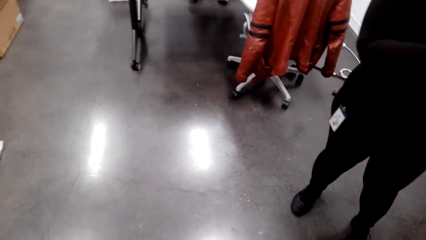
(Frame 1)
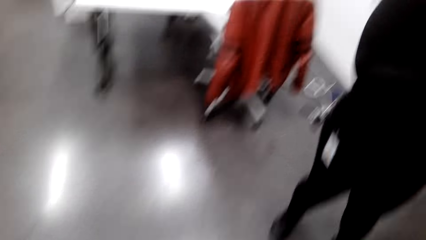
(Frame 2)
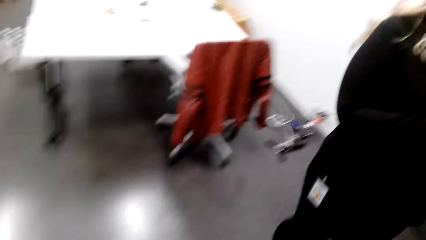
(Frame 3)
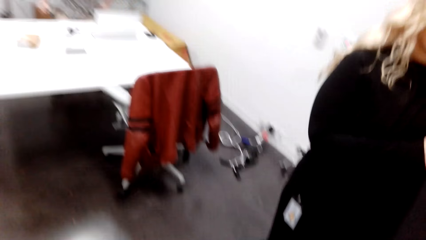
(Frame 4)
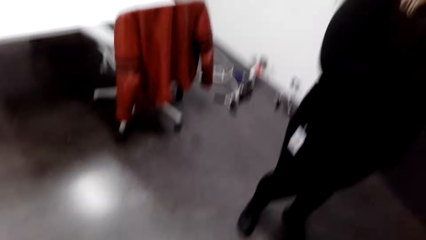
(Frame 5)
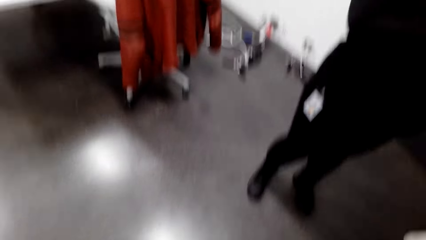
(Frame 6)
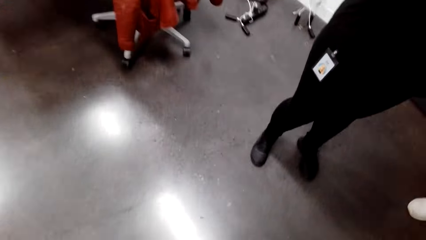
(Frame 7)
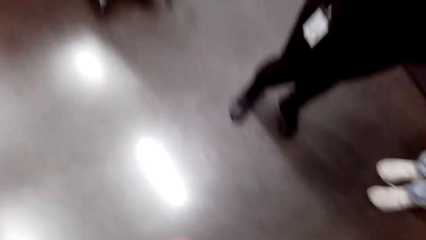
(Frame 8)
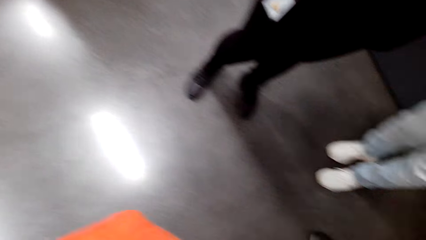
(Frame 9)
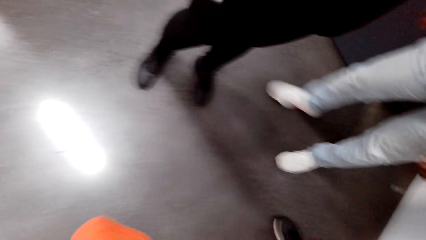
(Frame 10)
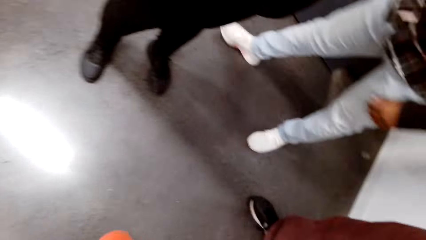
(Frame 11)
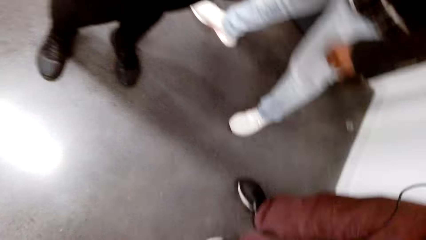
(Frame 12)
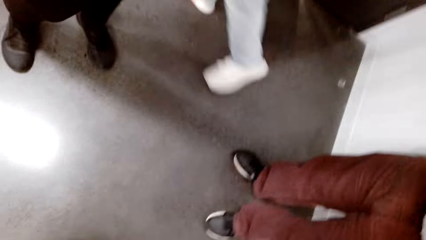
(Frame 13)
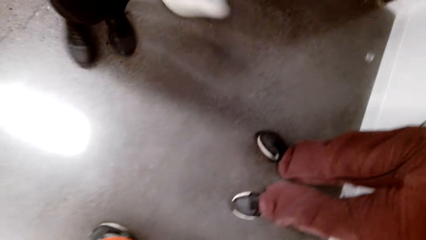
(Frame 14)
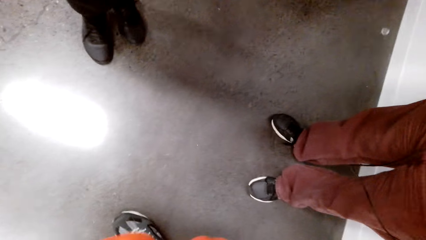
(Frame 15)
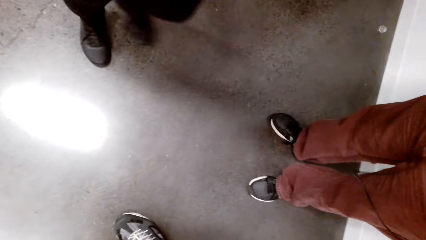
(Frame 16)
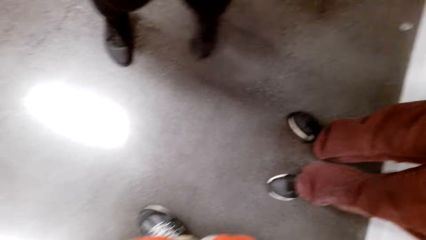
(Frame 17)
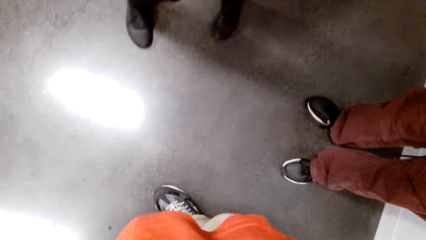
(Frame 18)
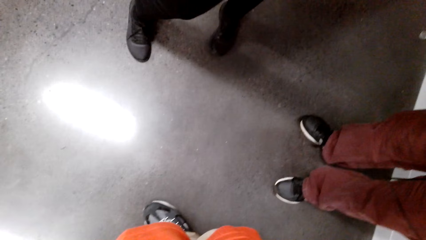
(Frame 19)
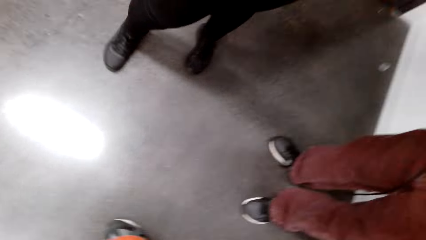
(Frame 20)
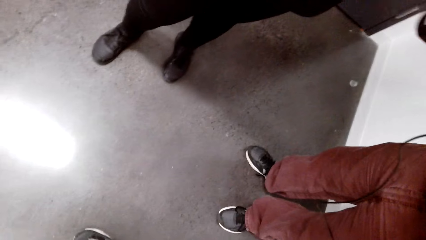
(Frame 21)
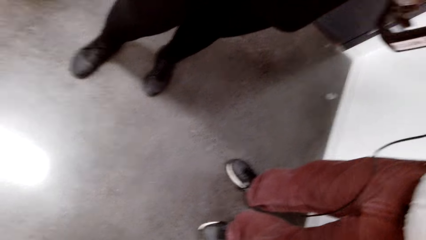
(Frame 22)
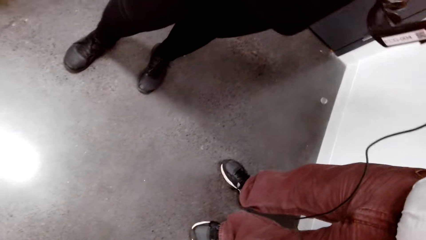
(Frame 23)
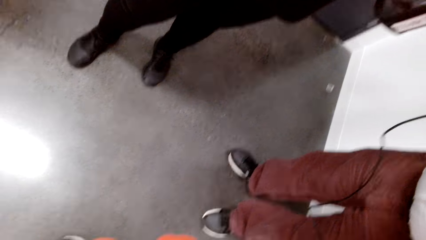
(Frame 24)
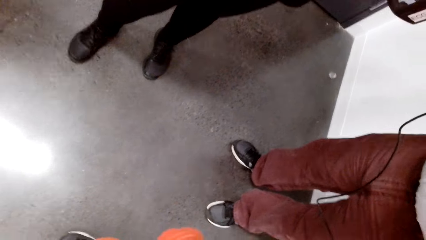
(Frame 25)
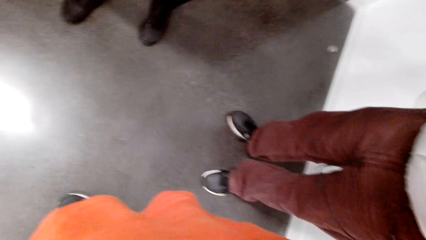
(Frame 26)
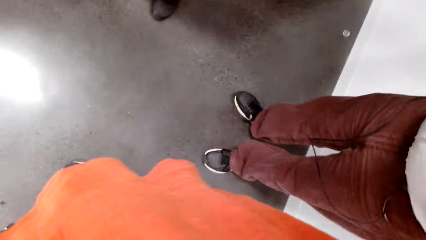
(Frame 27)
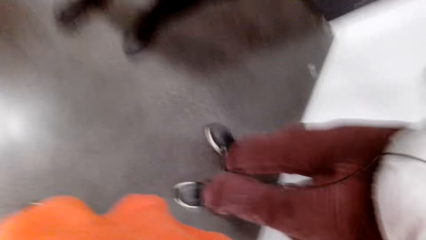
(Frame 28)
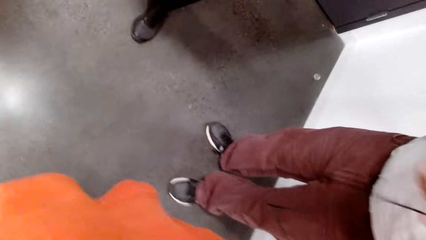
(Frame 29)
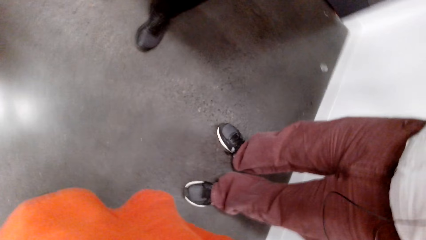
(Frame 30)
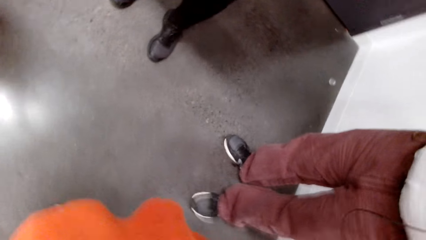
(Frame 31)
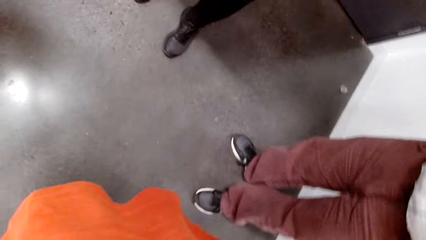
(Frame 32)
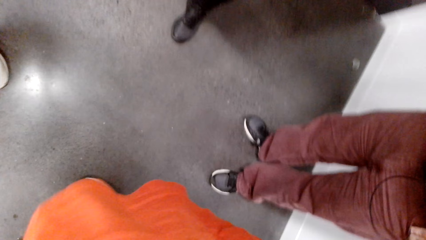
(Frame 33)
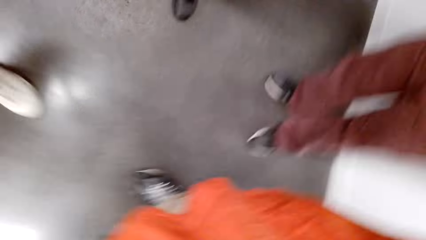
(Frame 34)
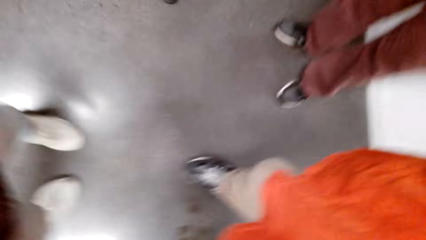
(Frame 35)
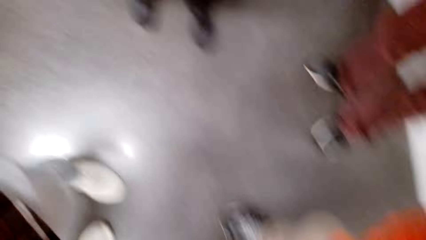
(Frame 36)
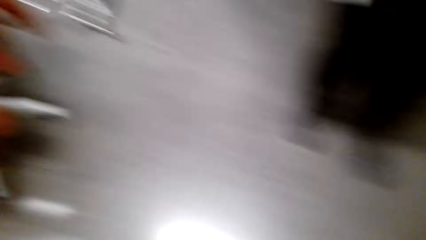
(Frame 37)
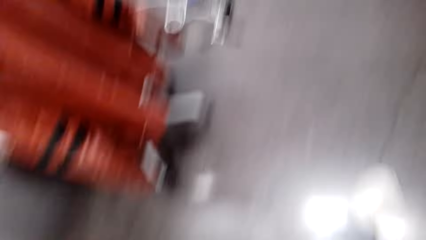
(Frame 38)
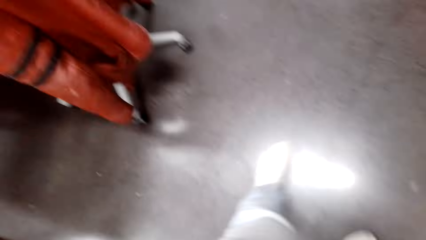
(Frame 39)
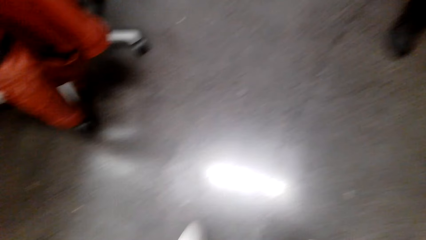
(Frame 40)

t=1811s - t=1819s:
The camera wearer looks around.
